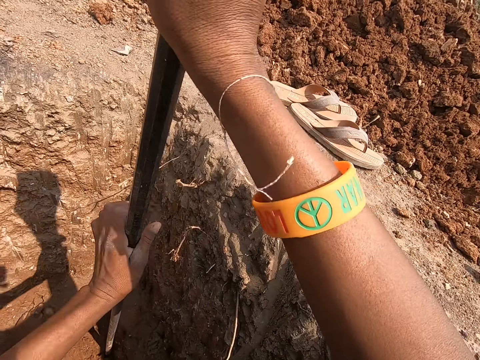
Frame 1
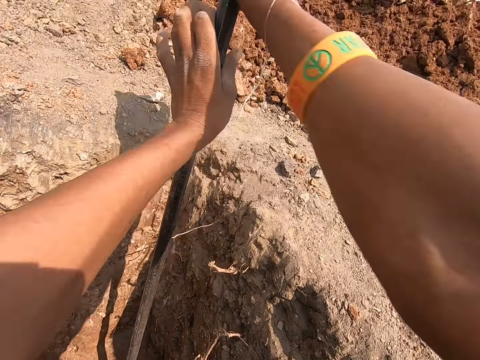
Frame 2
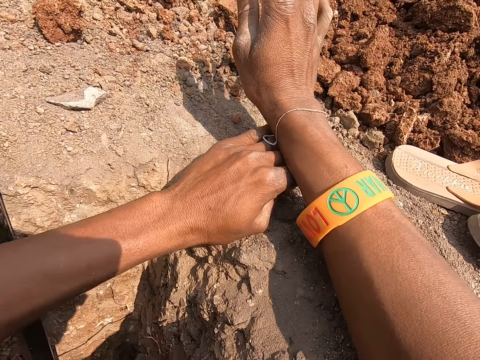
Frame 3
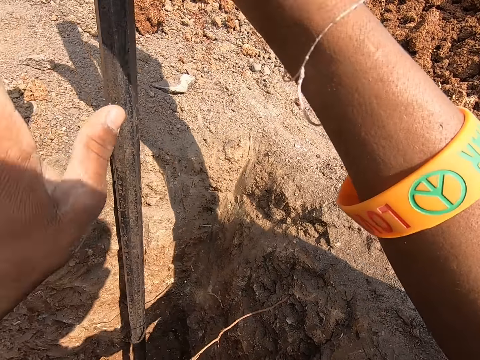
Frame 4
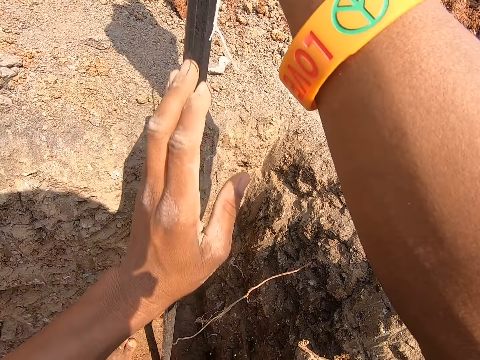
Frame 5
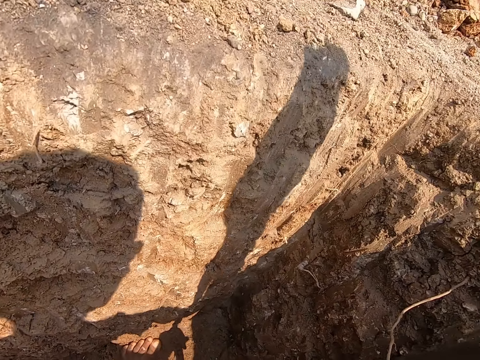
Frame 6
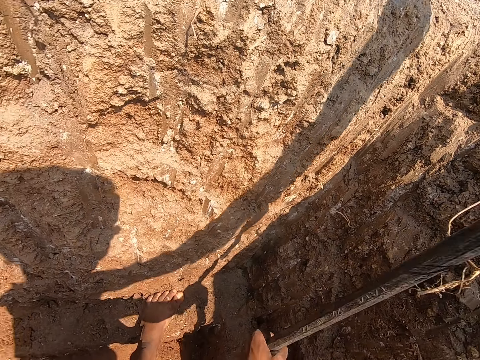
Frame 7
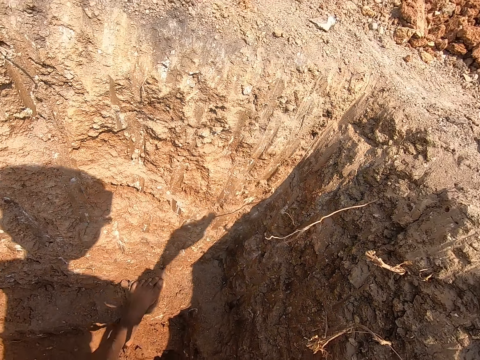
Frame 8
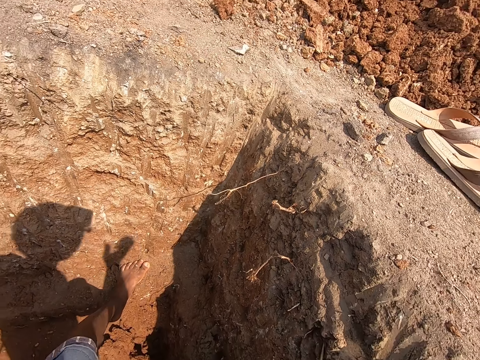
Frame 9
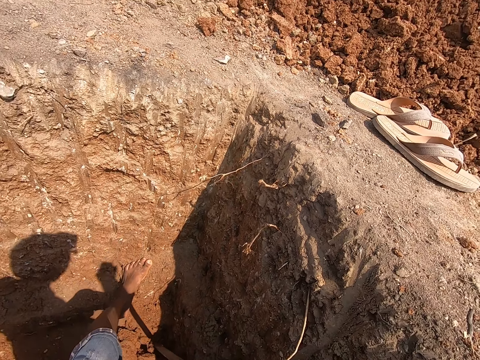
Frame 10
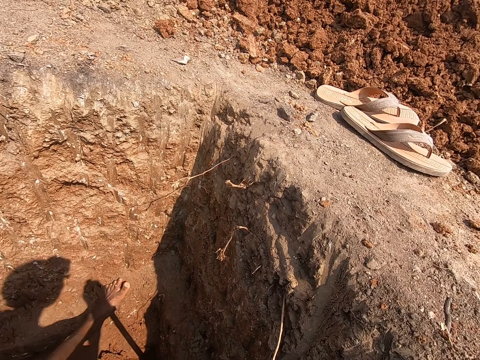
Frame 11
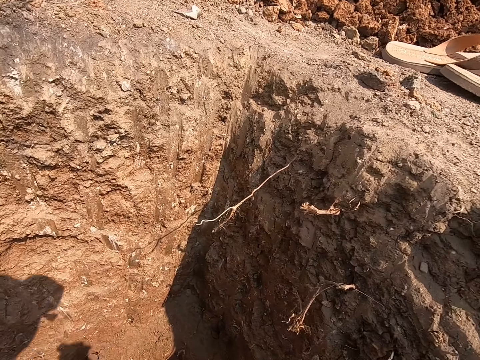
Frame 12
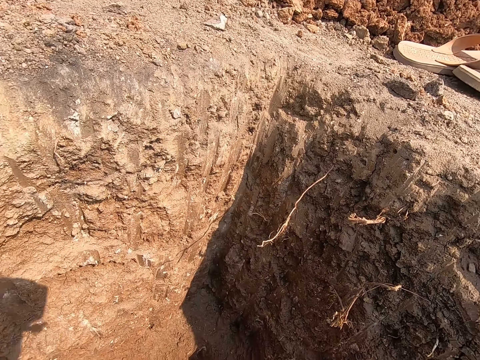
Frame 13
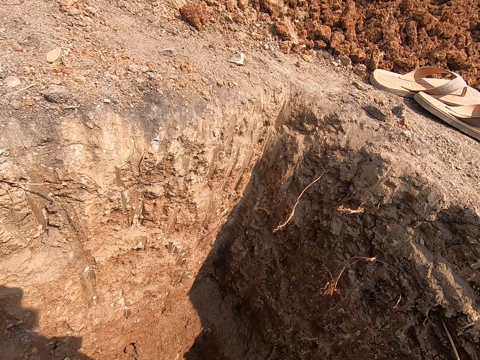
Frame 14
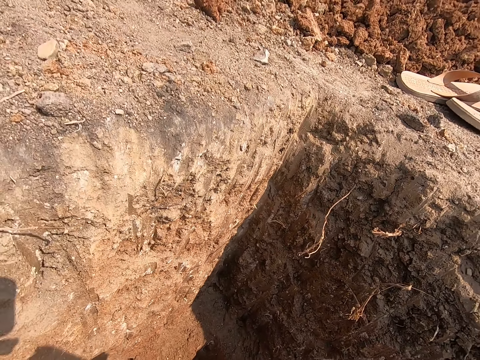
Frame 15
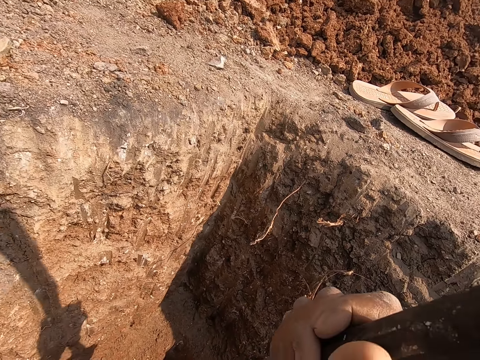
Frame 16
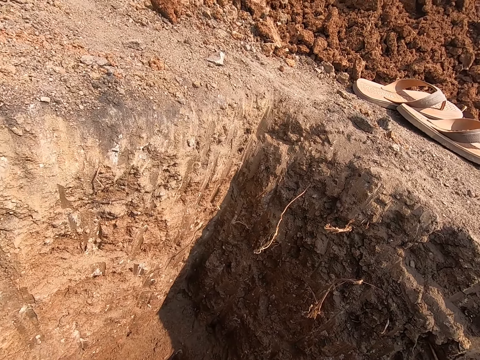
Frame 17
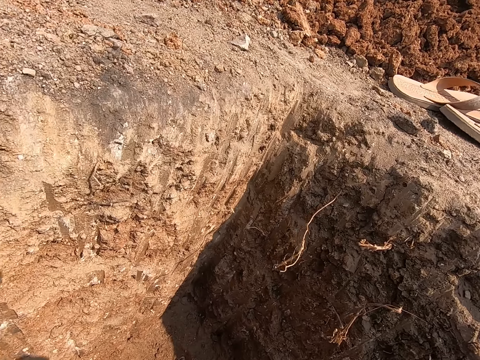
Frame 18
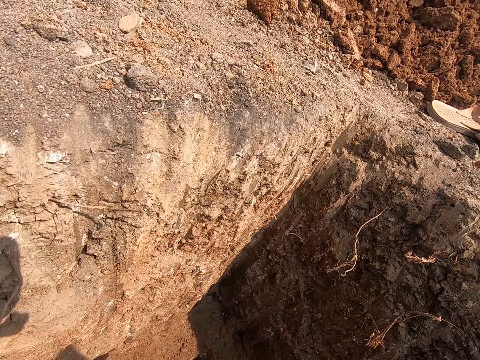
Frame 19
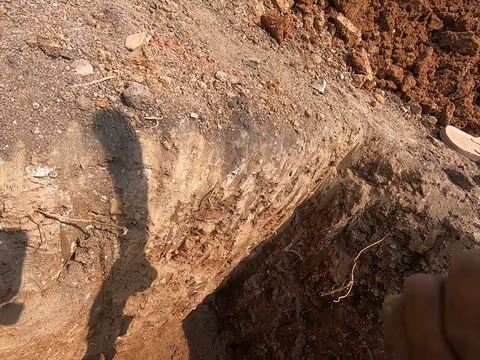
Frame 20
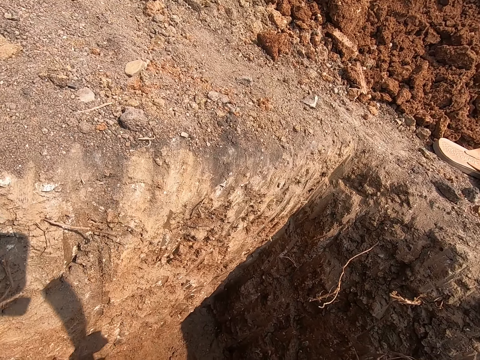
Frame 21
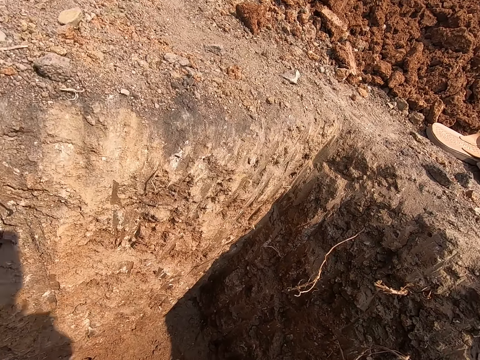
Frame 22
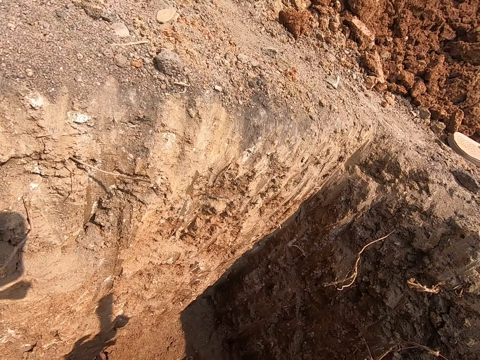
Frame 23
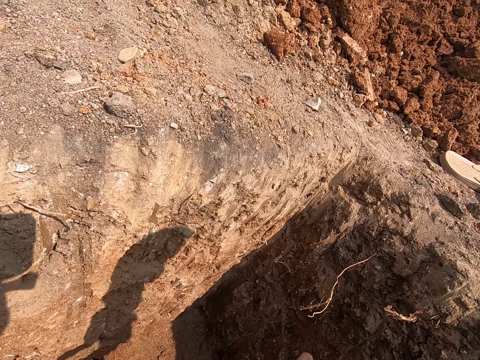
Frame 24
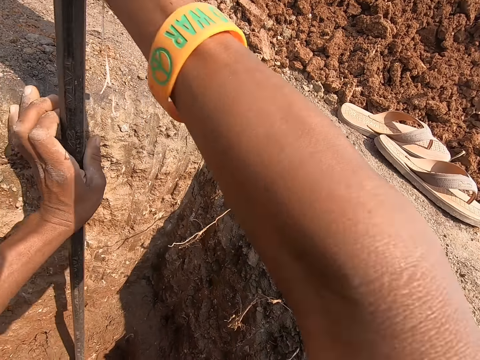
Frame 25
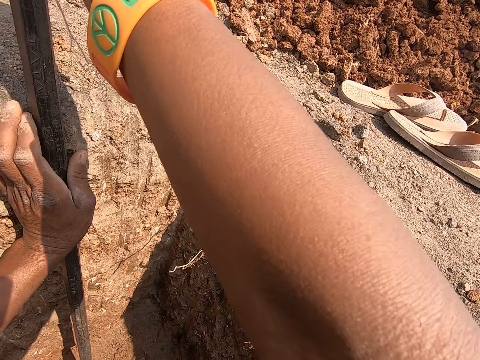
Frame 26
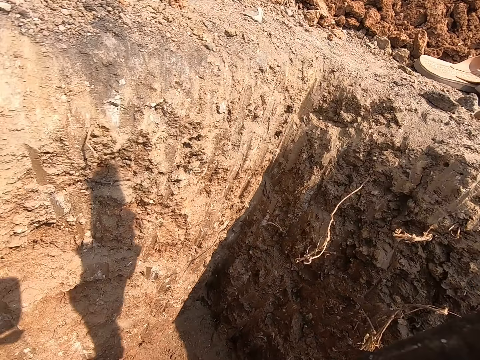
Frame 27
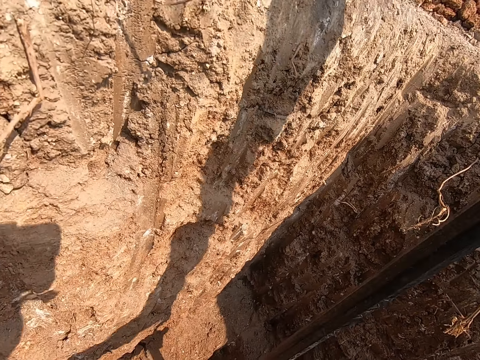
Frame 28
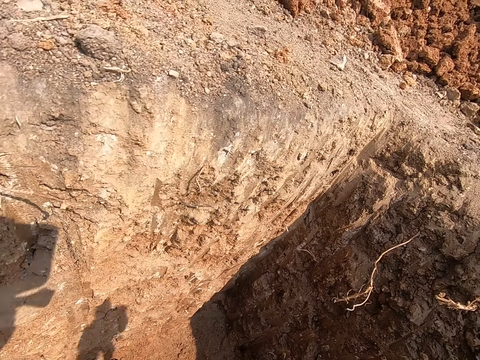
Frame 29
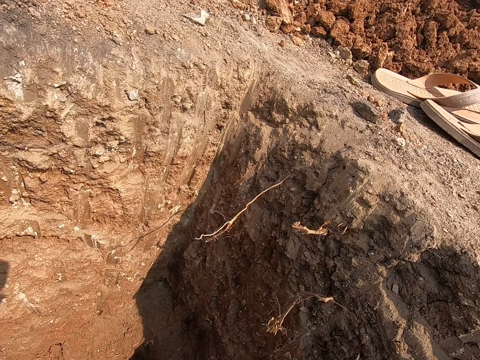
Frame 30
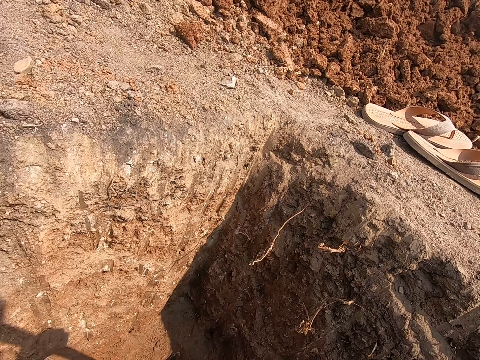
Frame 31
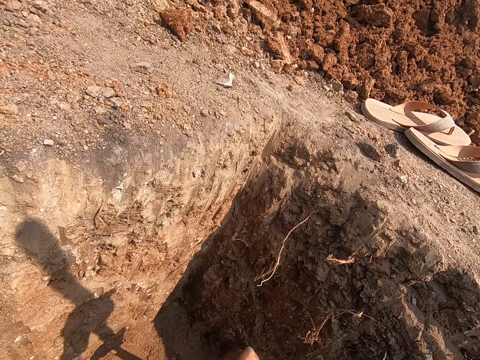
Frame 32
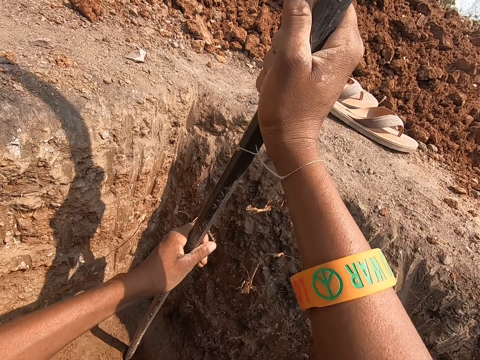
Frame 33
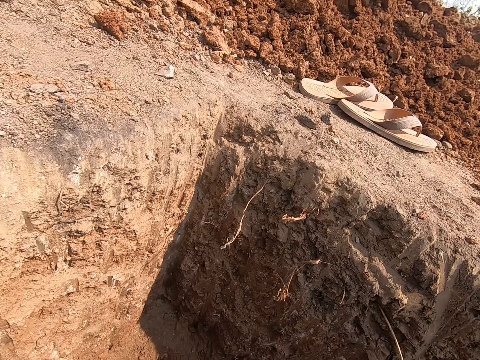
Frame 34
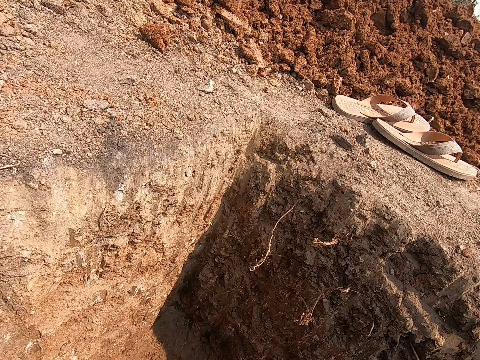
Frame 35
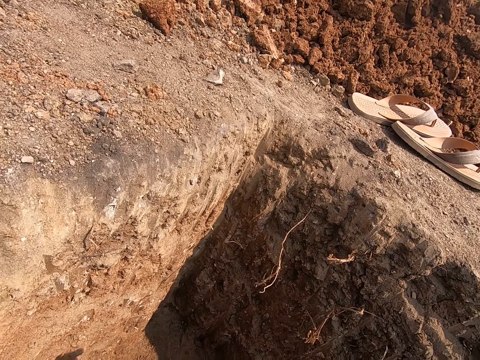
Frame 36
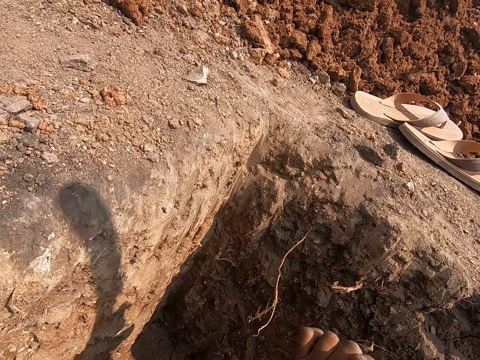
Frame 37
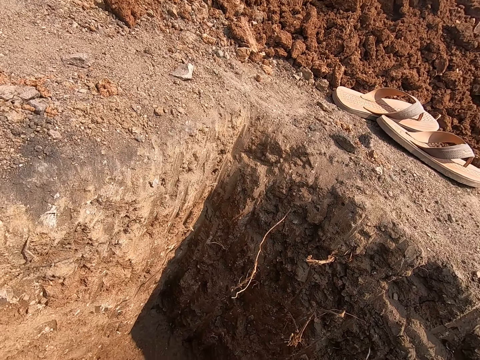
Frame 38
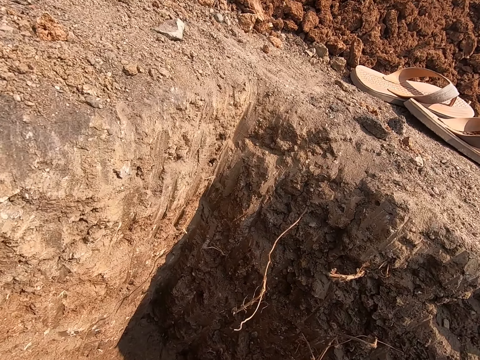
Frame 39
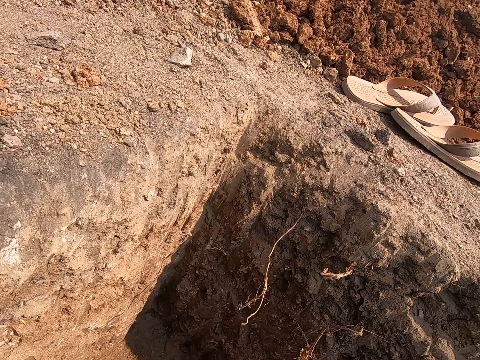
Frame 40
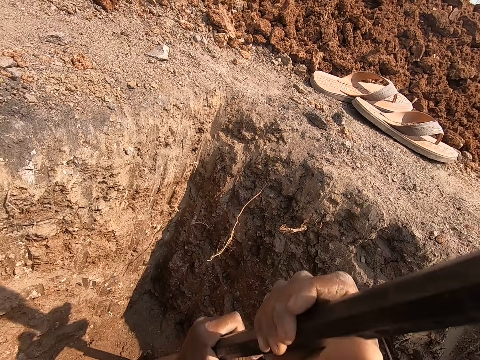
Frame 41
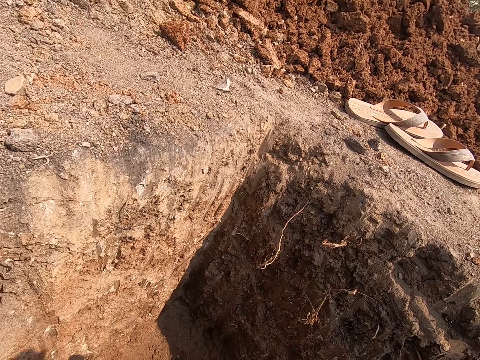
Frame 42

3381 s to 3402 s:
The camera wearer slips his hand from the steel bar or metal rod. He holds the steel bar. He moves his left leg. He digs the pit with the metal rod in his hands. He touches the pit wall with the metal rod in his hands. He digs the pit with the metal rod in his hands.

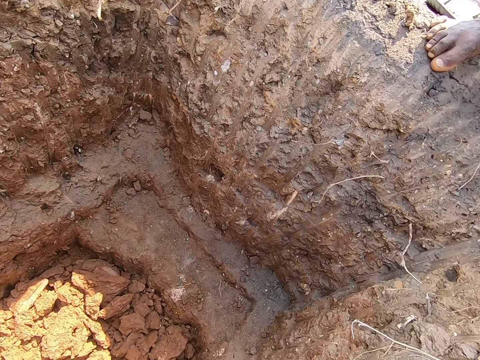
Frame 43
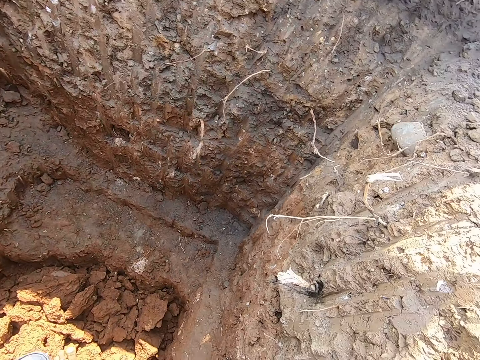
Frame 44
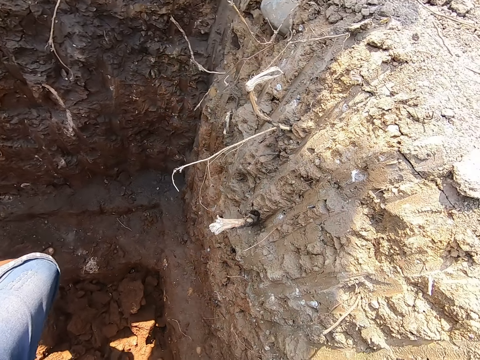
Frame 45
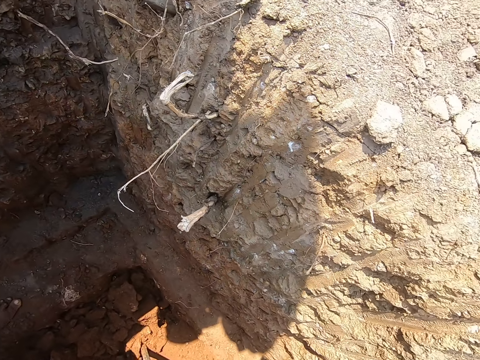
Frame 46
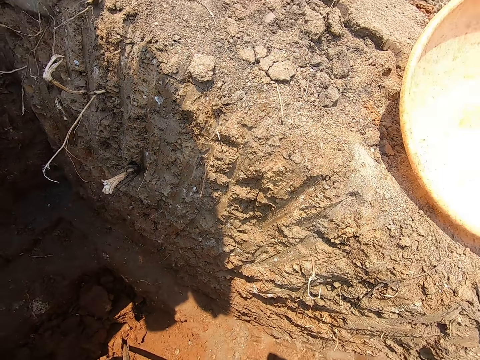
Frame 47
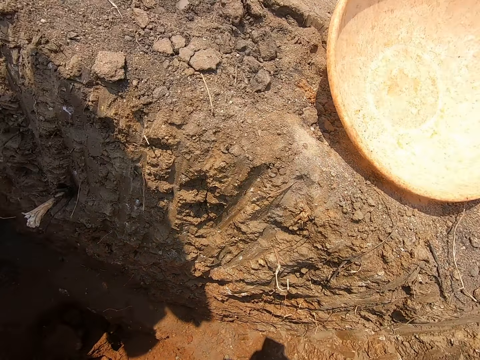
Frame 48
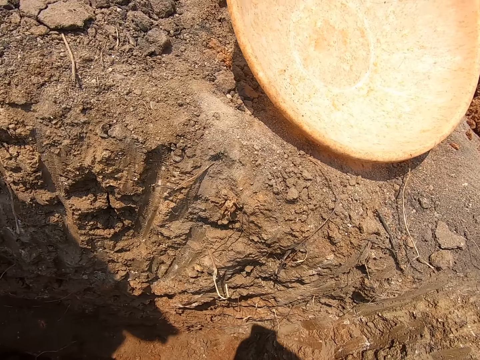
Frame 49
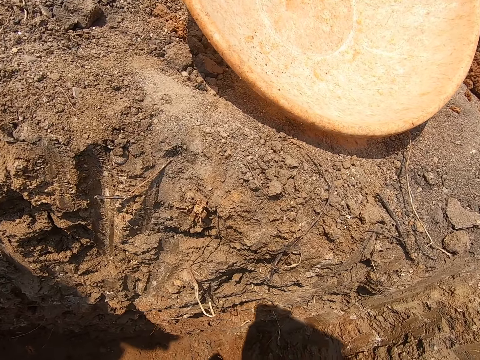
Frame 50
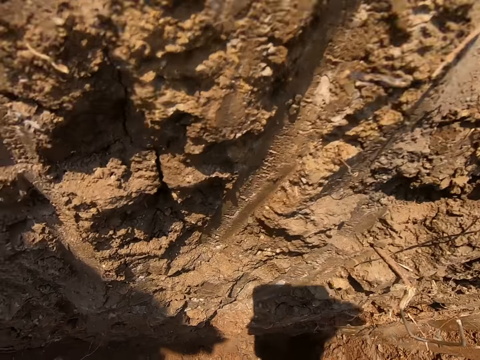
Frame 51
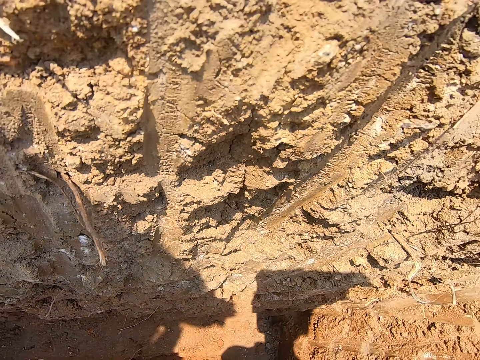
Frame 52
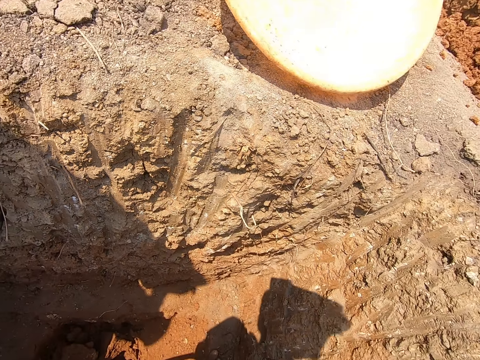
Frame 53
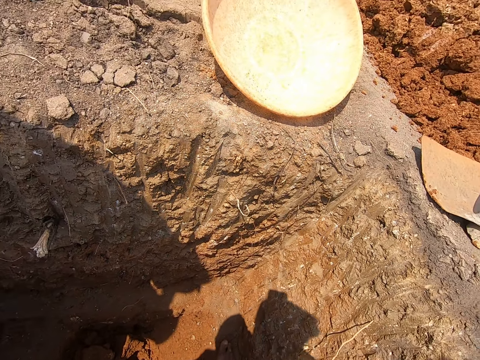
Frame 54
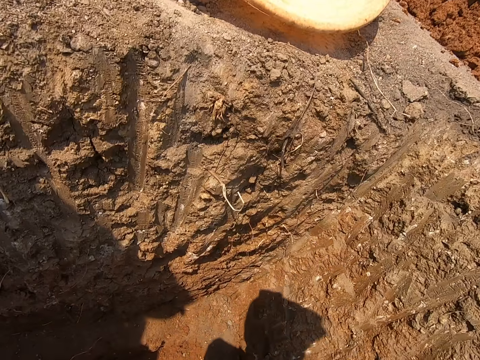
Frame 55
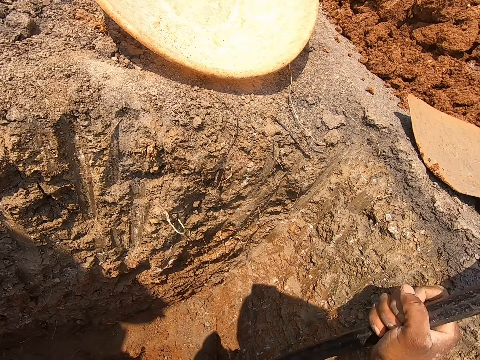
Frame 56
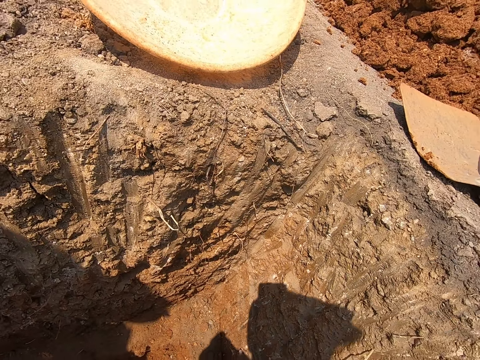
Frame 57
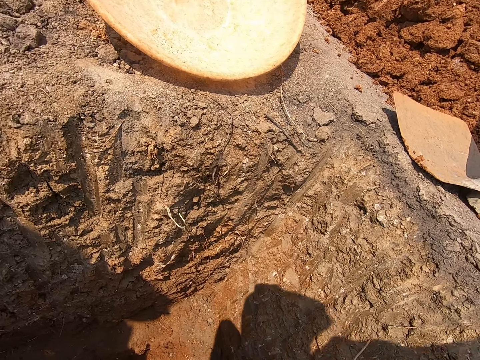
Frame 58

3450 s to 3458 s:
The camera wearer moves his left leg. He digs the hole with the steel bar.
